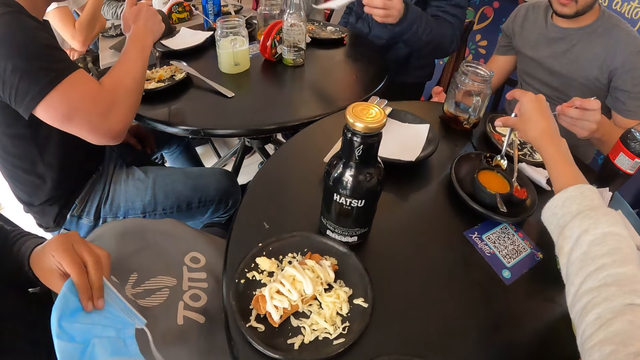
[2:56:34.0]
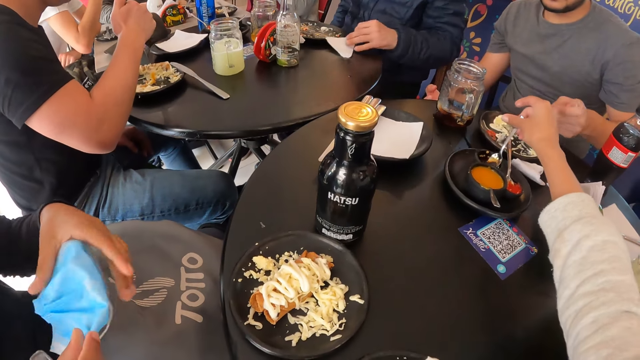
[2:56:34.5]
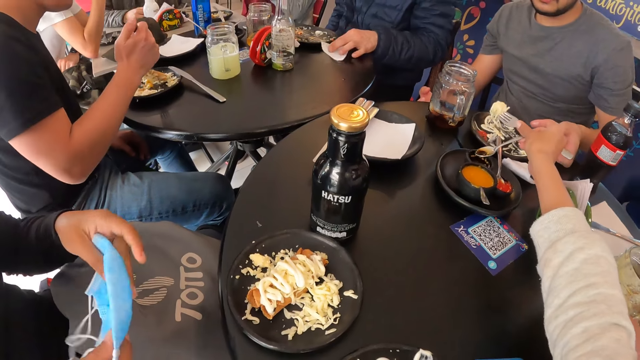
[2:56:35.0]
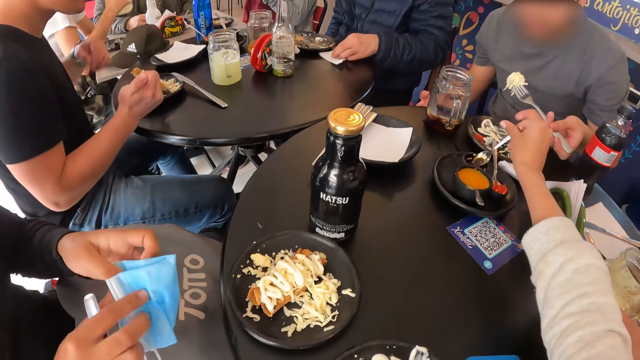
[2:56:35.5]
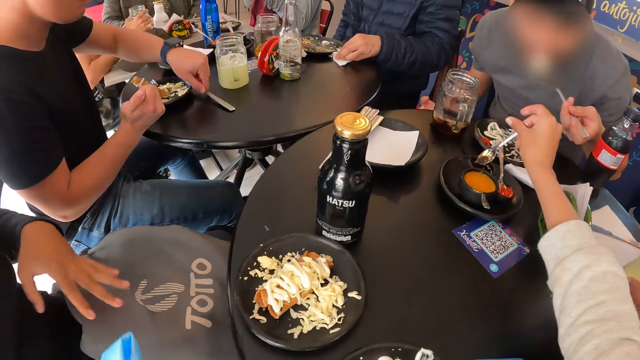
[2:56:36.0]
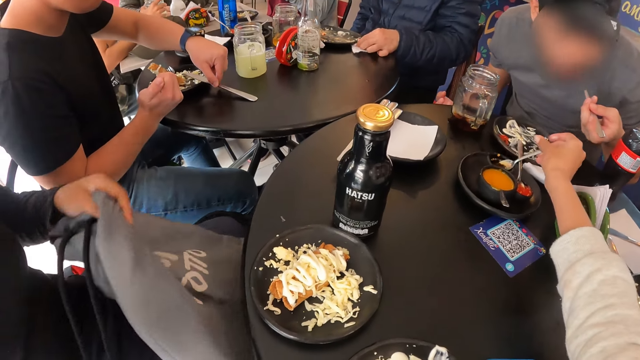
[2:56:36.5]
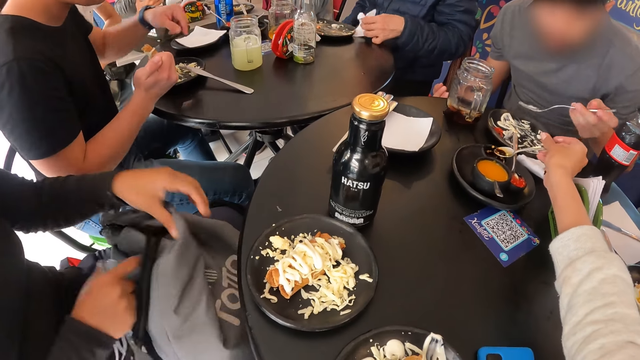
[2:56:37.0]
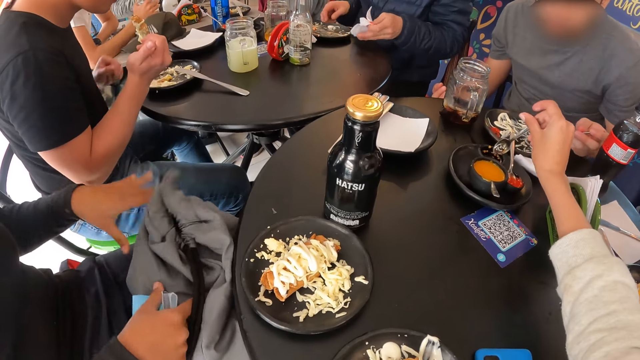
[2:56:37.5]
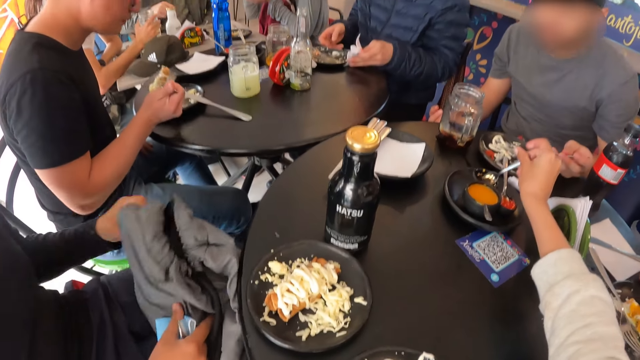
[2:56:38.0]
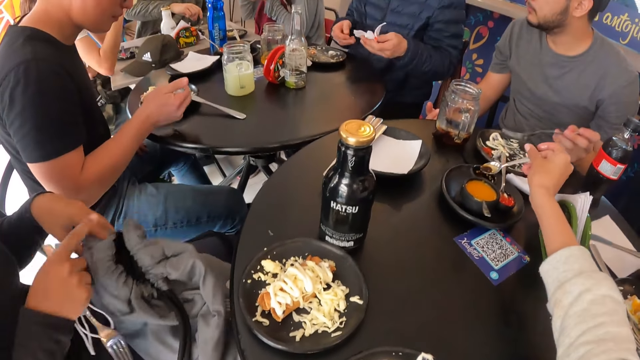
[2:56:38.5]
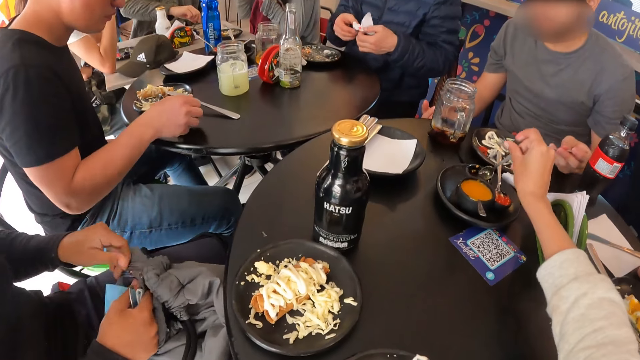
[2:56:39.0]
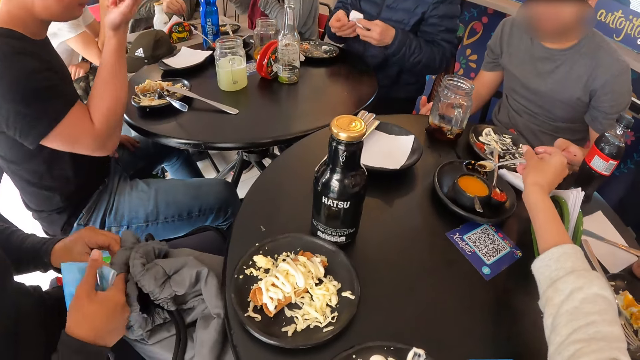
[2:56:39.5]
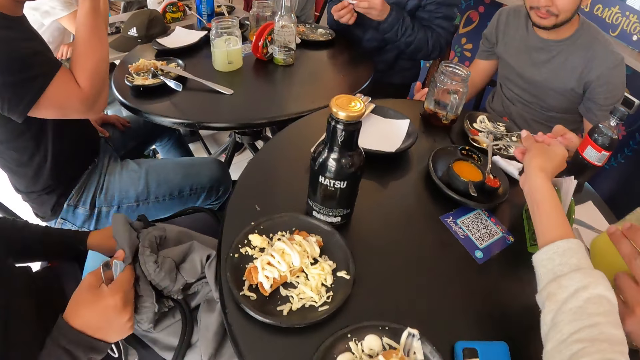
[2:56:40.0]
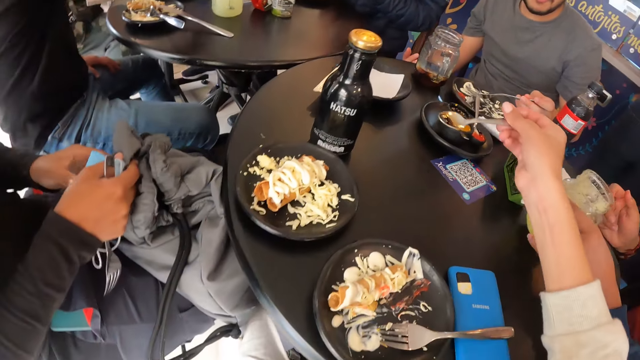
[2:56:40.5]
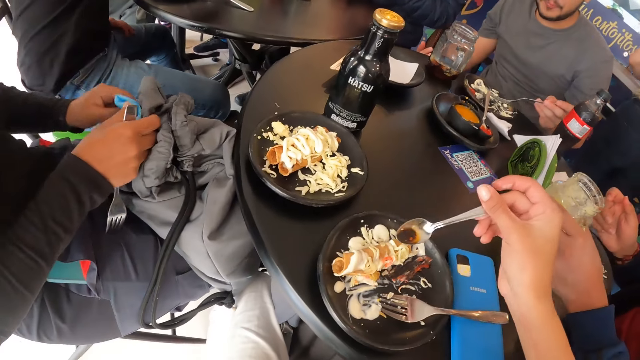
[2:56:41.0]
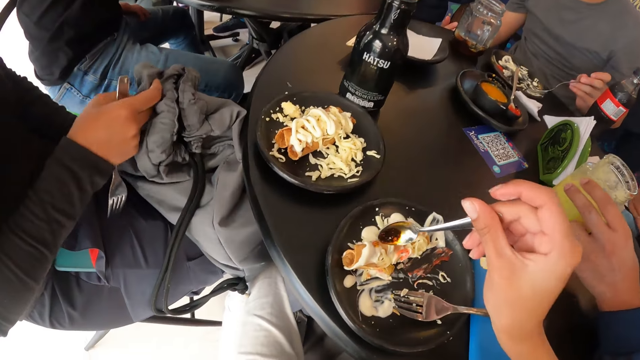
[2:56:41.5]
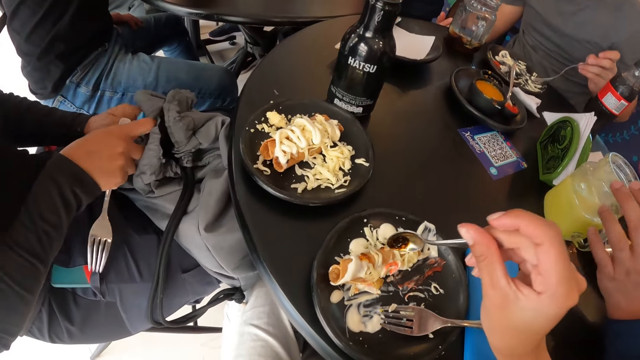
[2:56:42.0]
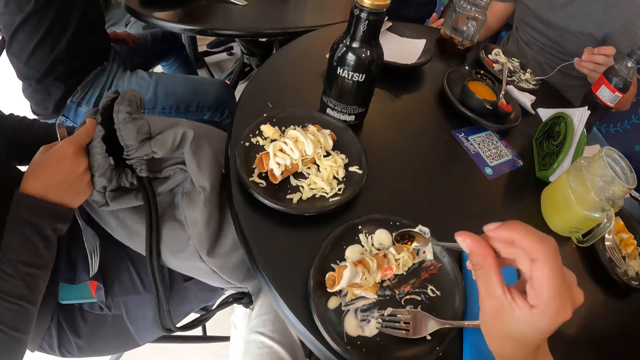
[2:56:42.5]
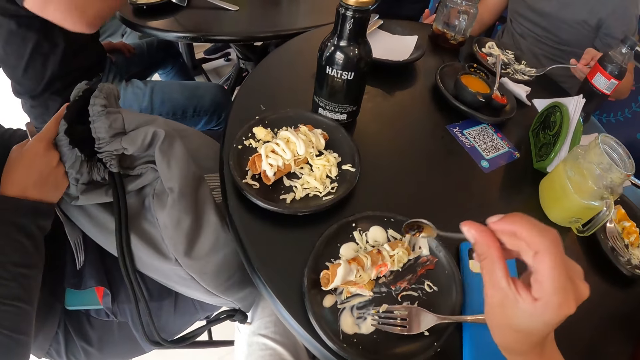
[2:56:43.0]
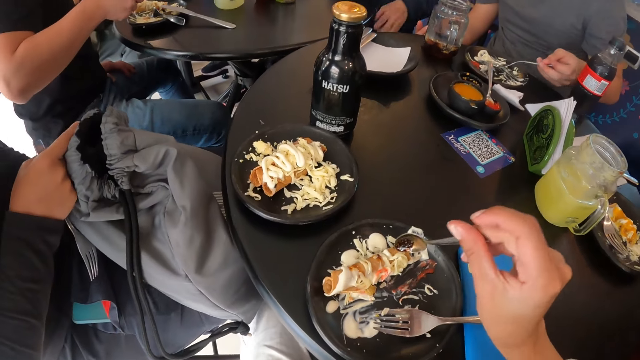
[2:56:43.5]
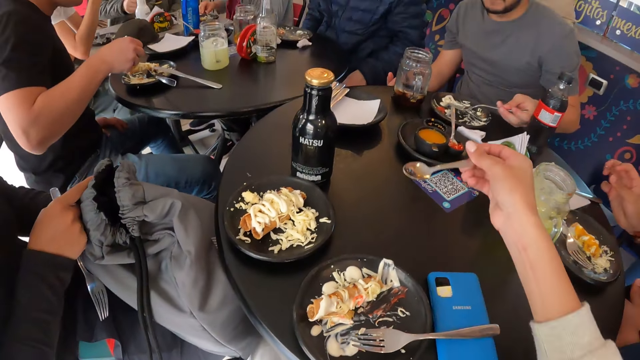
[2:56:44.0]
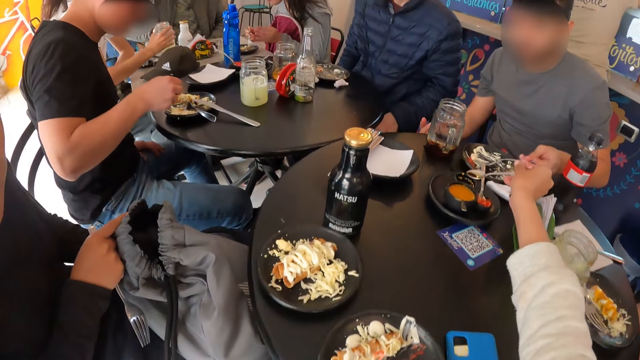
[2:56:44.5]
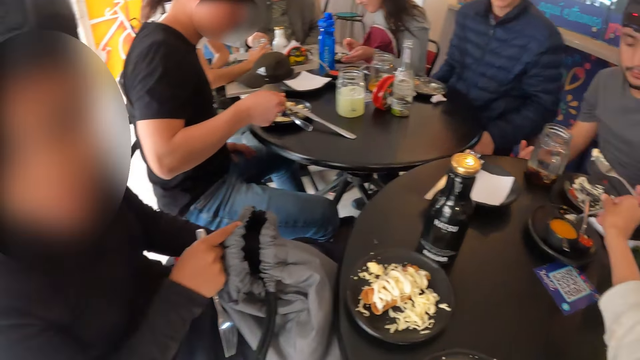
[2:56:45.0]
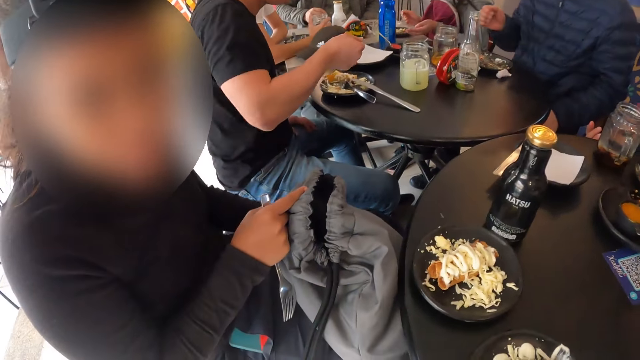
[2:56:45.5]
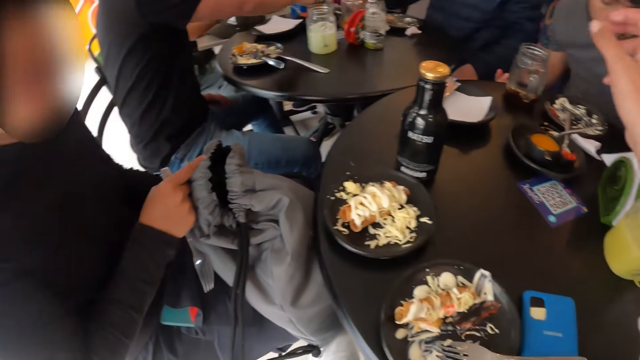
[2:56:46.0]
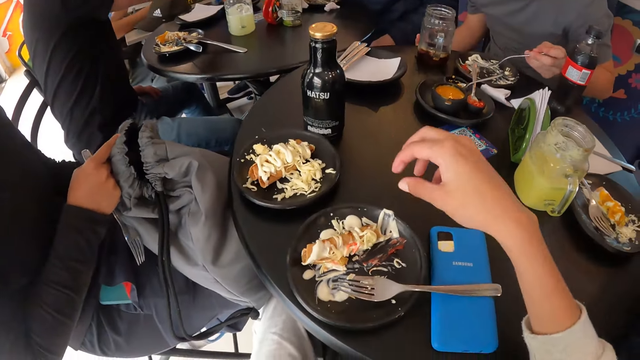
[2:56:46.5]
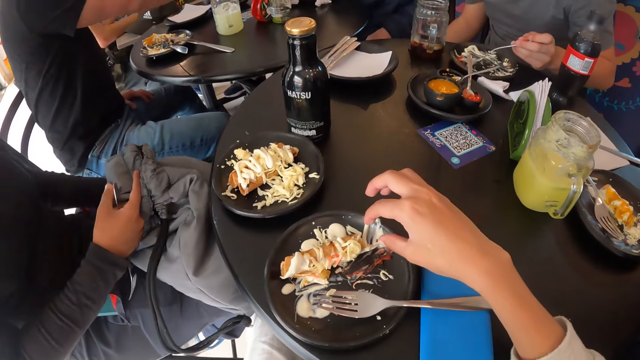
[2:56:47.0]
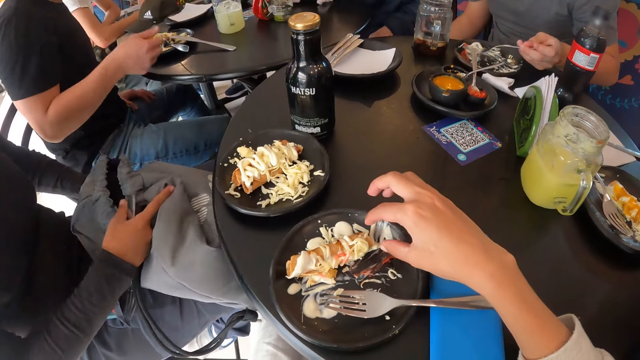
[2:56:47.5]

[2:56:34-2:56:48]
A woman folds her face mask with both hands. A man eats his food with the fork in his left hand. The camera wearer takes the sauce from the plate with a spoon in his right hand. The woman opens the bag. The camera wearer pours the sauce on his food from the spoon in his right hand. The woman puts the face masks into her bag with her left hand. The camera wearer drops the spoon on the plate.

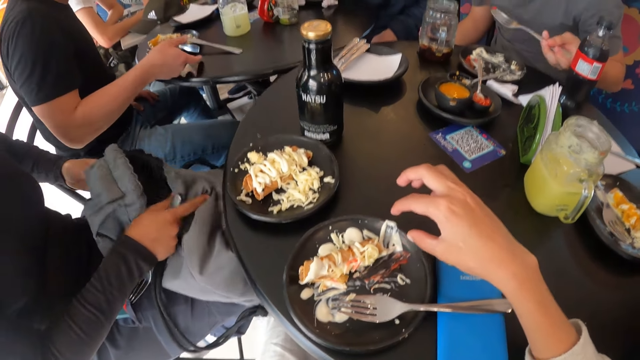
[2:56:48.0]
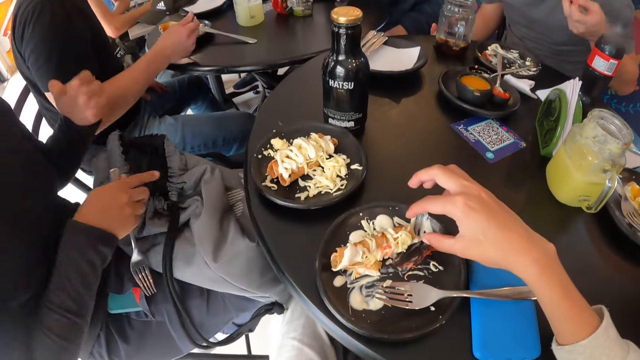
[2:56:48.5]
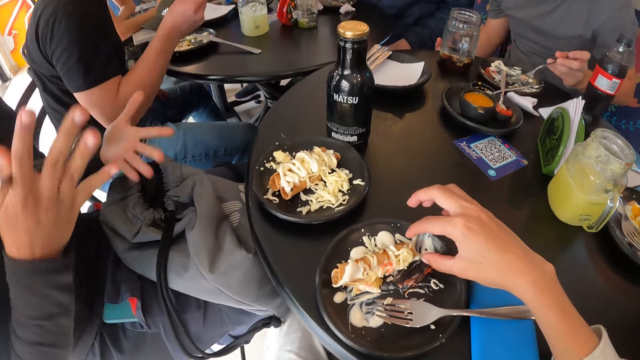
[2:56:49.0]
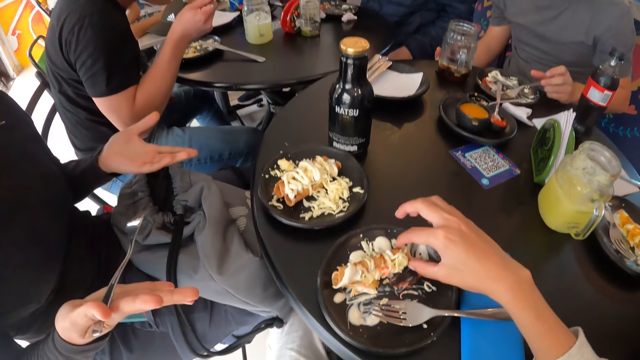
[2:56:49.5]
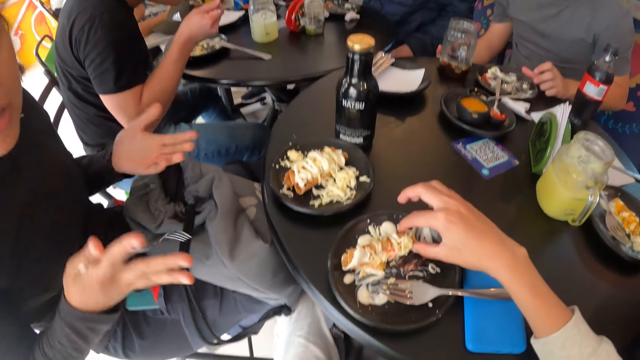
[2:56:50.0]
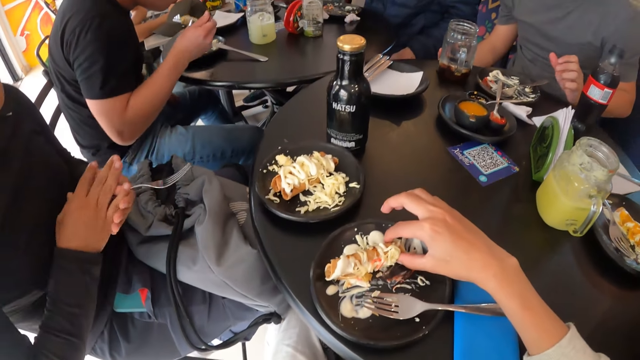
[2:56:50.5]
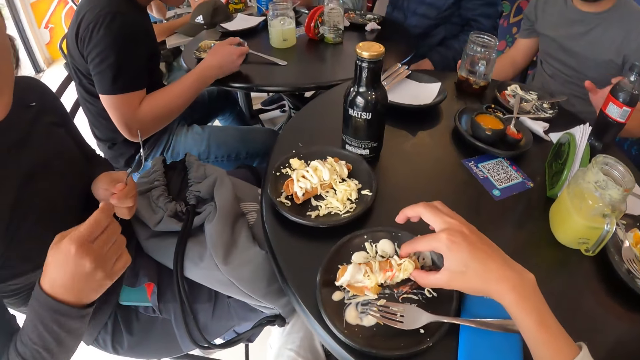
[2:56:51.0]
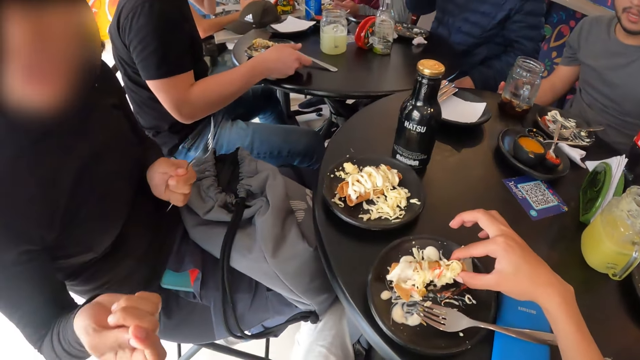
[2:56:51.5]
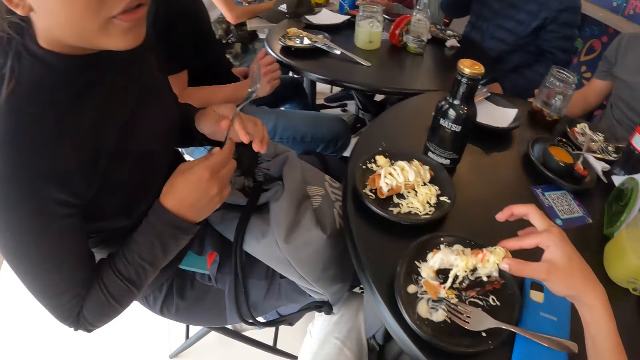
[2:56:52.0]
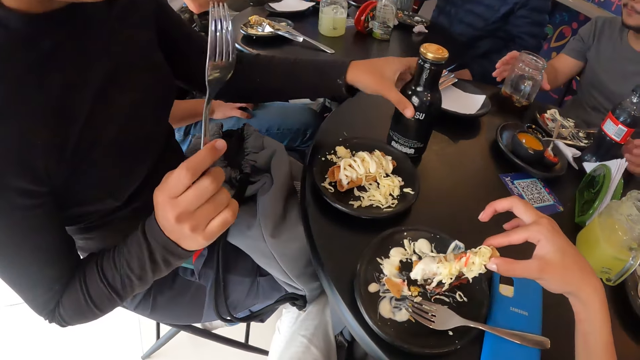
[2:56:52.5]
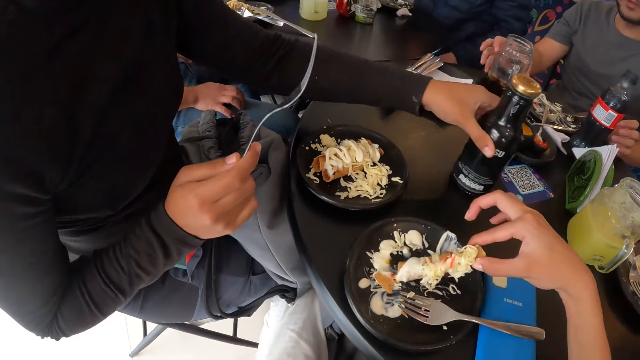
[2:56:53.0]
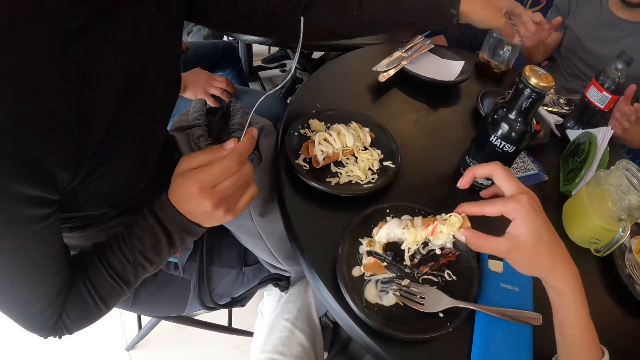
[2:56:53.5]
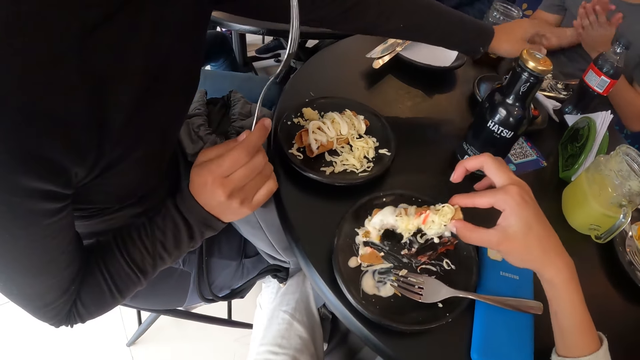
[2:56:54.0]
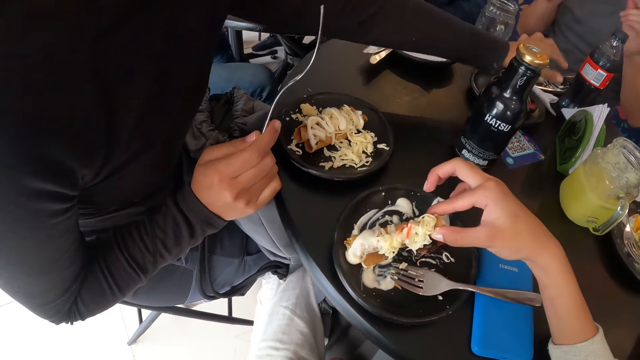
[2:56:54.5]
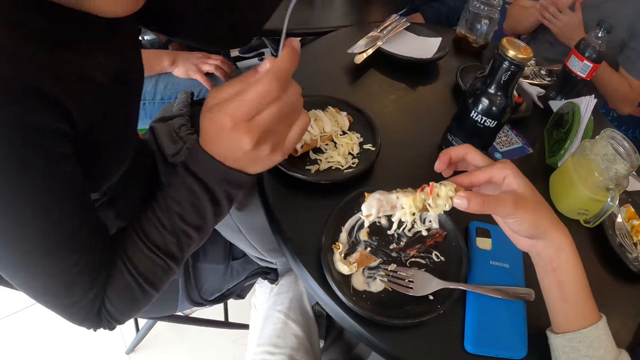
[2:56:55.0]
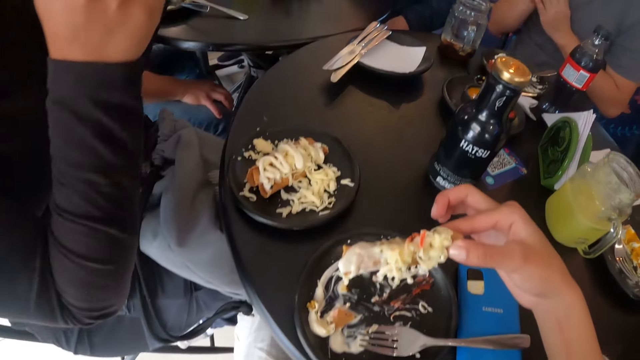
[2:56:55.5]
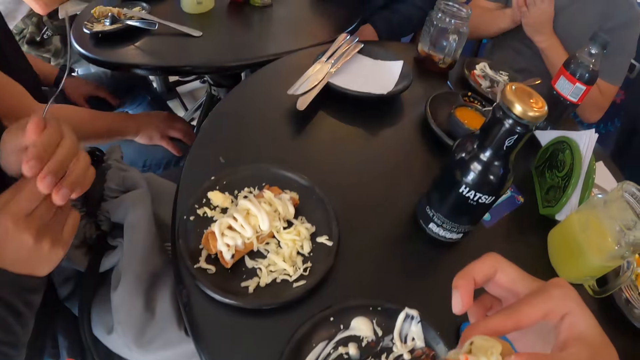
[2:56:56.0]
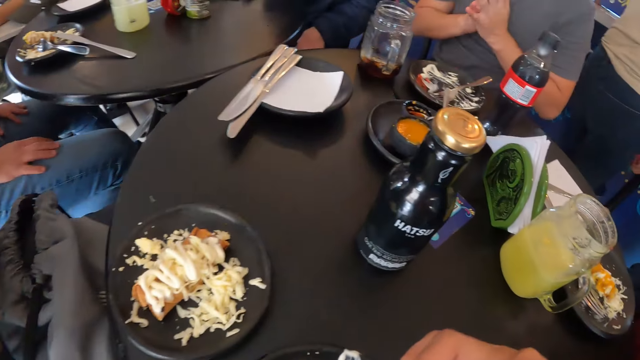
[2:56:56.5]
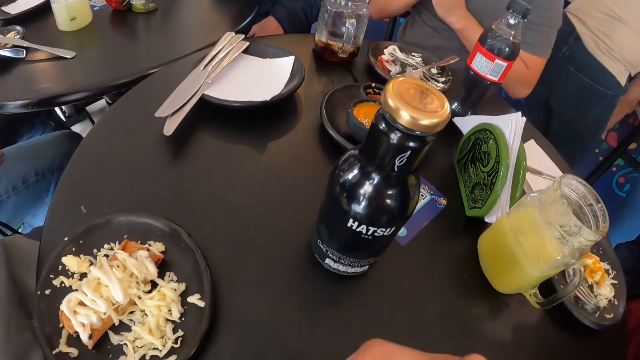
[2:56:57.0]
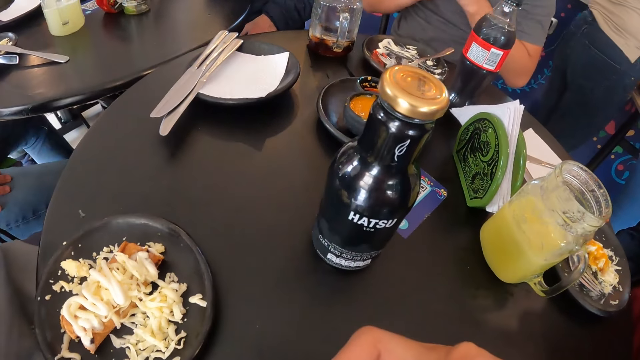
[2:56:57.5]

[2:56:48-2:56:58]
A lady gestures out. The camera wearer picks something from the plate. The lady adjusts the bottle on the table with her left hand and pushes the bottle. The camera wearer puts the food in his mouth with his right hand.
